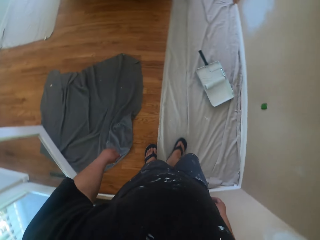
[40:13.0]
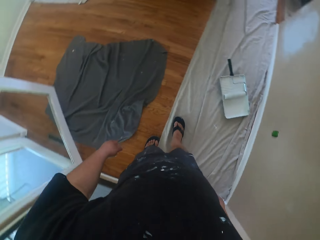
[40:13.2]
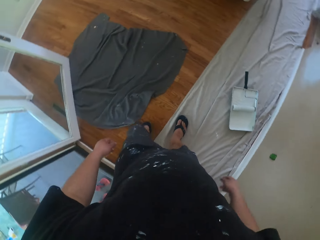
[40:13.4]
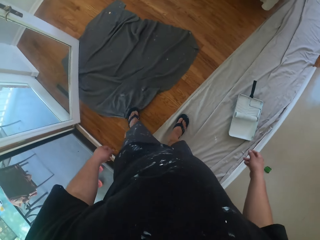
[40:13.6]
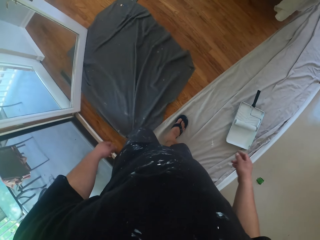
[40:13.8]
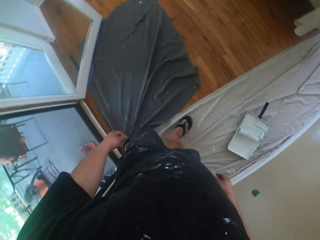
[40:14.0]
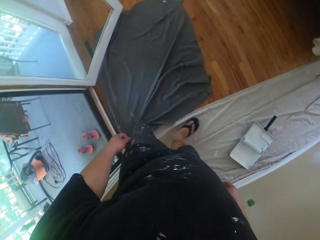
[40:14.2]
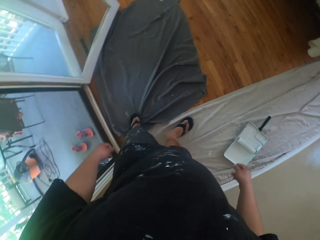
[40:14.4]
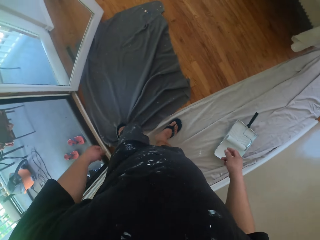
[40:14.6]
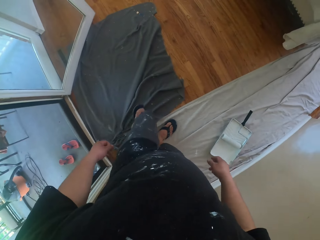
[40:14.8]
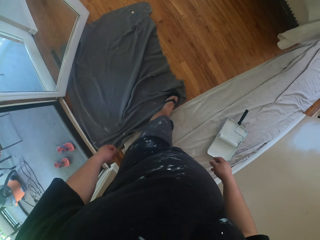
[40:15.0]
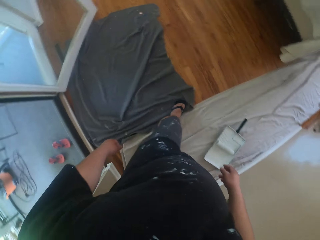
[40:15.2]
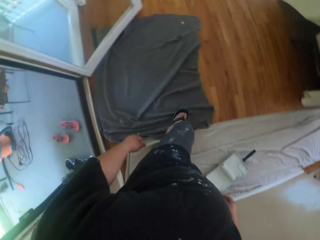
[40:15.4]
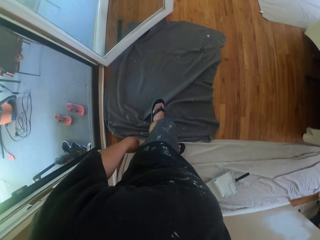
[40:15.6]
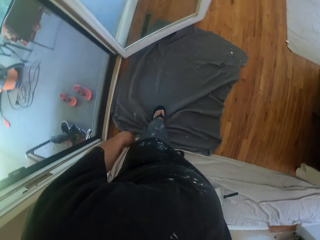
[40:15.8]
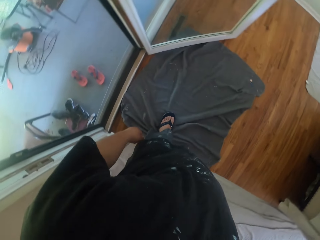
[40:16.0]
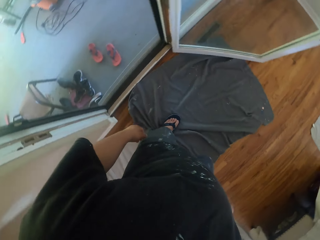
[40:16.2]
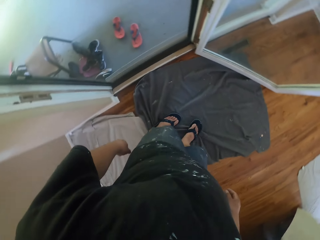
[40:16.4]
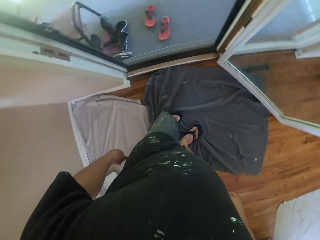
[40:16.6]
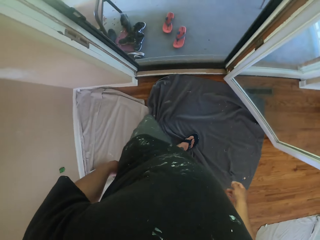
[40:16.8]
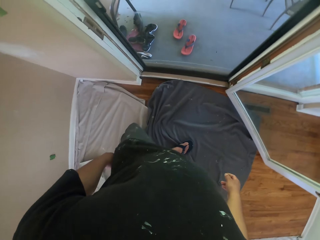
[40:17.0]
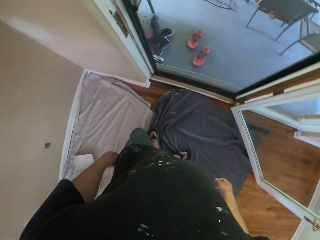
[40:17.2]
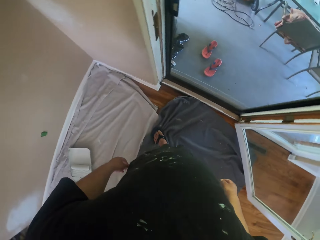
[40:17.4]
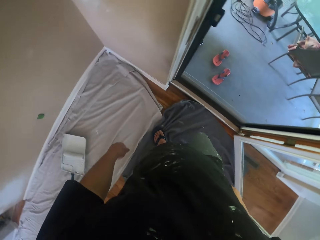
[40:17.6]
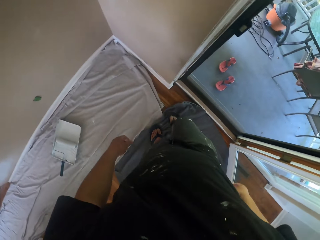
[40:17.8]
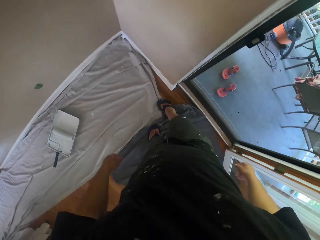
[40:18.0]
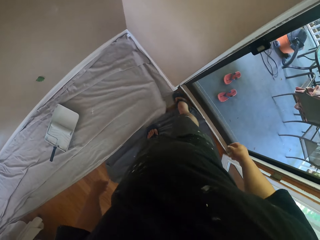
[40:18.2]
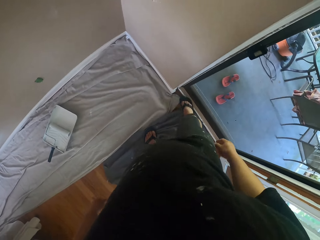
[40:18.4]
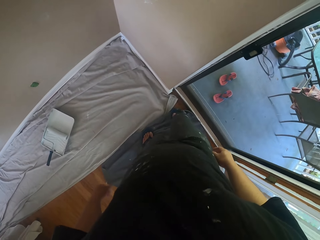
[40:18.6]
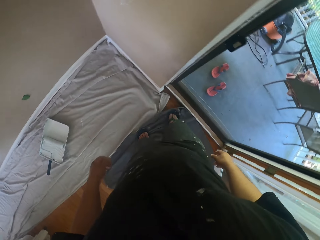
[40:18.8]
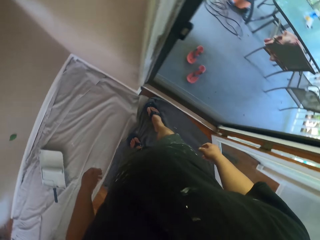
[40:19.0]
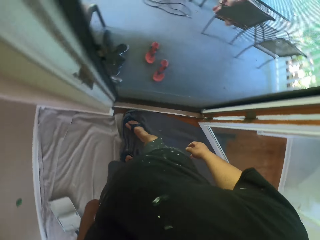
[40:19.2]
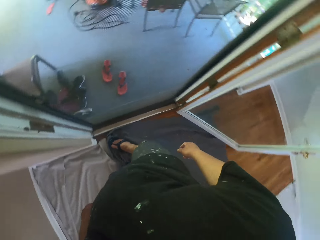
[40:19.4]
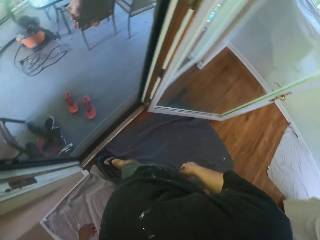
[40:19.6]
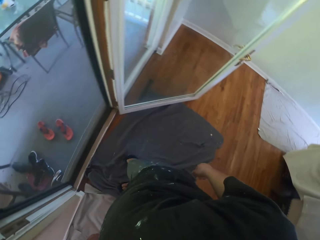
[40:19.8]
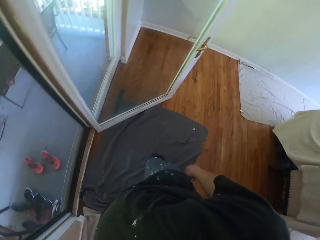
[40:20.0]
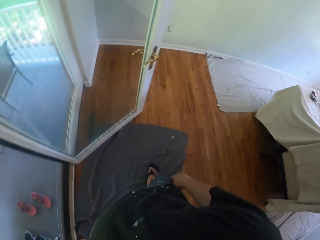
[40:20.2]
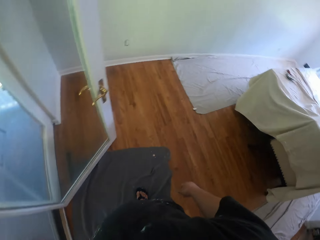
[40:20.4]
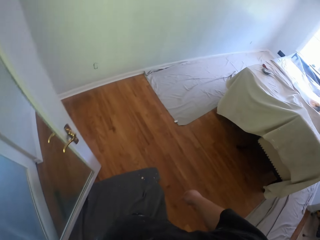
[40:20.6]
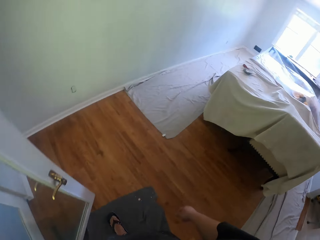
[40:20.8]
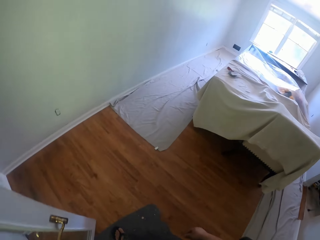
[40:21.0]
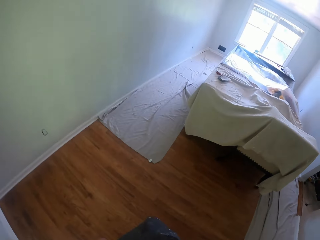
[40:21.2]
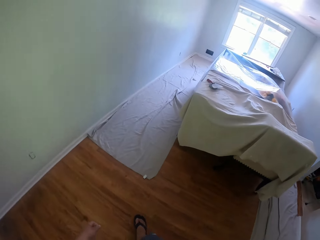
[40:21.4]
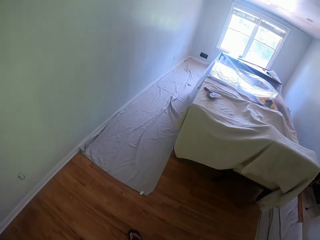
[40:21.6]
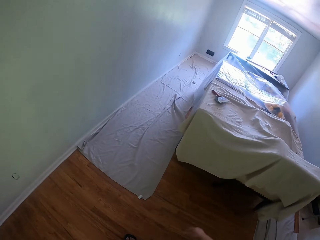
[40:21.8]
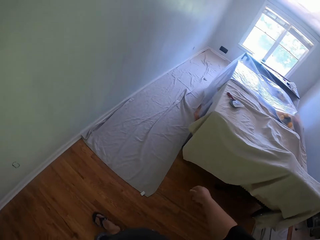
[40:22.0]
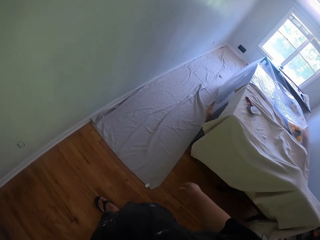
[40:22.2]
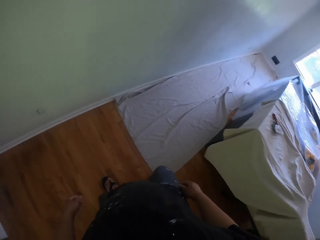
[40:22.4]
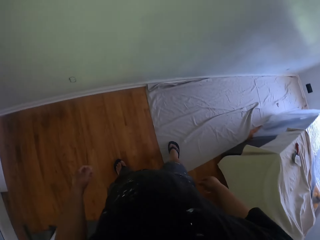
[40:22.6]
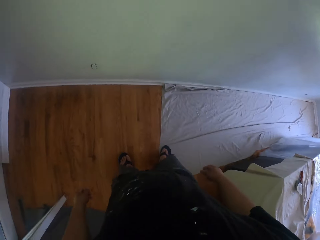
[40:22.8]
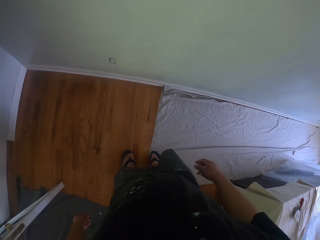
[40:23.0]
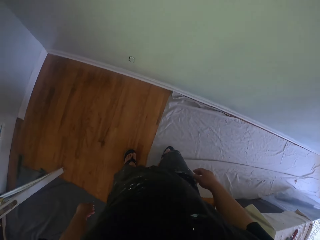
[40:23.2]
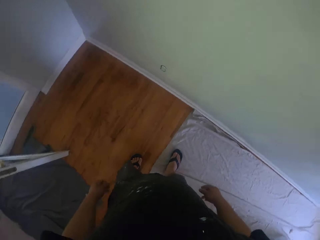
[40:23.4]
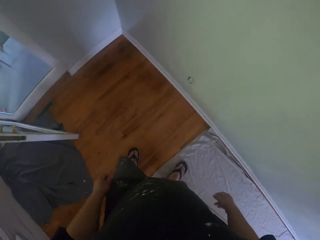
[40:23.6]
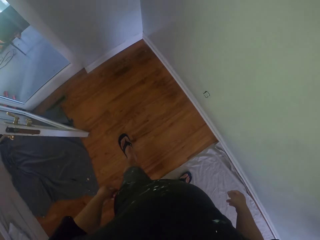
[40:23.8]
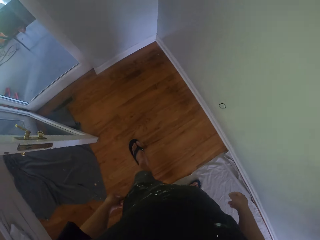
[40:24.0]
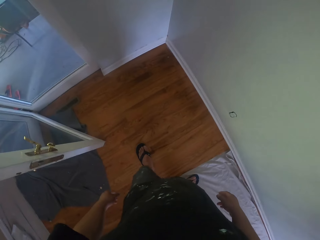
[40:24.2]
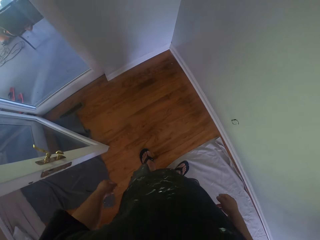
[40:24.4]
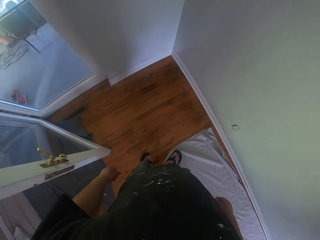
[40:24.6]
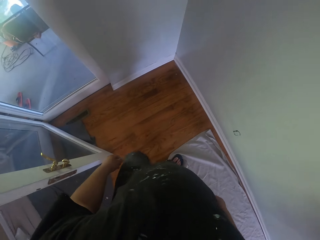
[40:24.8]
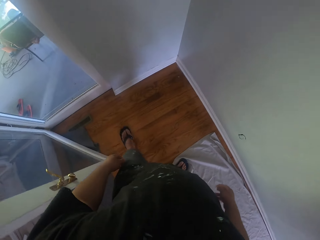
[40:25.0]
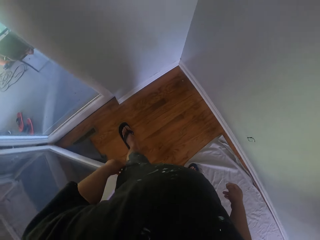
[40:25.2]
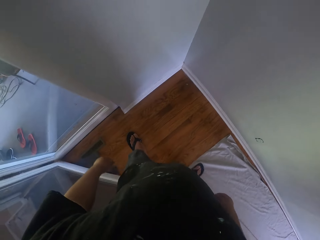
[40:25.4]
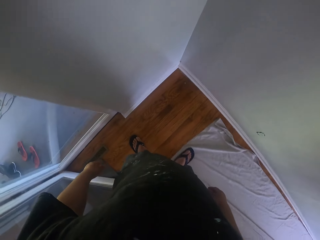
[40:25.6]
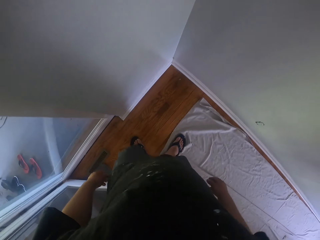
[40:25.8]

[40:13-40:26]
The camera wearer pulls another piece of cloth on the floor backward with his left foot. He moves around on the piece of cloth. He pulls the piece of cloth towards the wall with his right foot. He turns away from the pieces of cloth. He walks towards another piece of cloth. He pulls the piece of cloth on the floor towards the wall with his right foot.

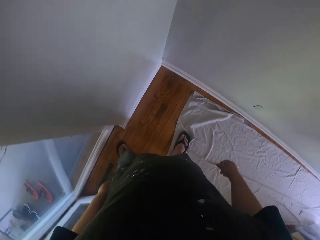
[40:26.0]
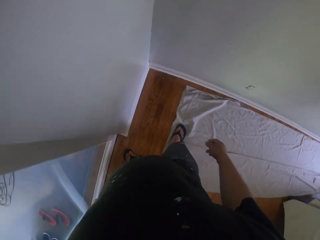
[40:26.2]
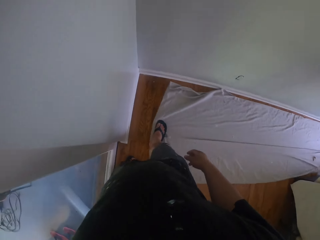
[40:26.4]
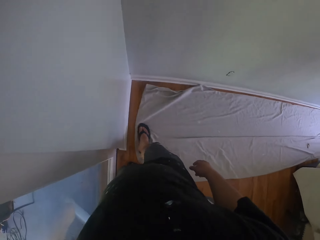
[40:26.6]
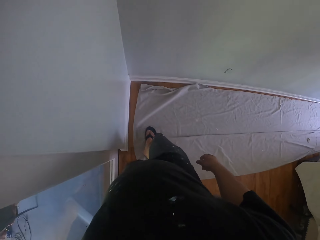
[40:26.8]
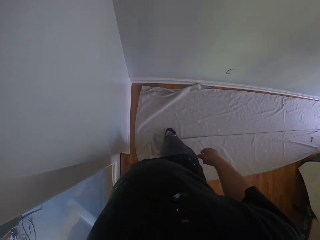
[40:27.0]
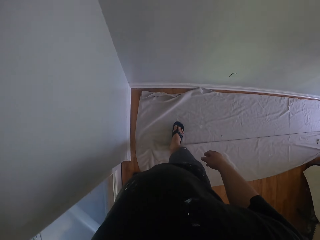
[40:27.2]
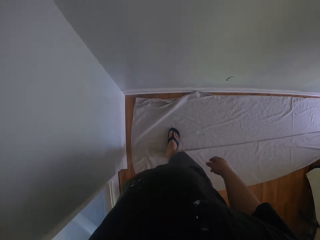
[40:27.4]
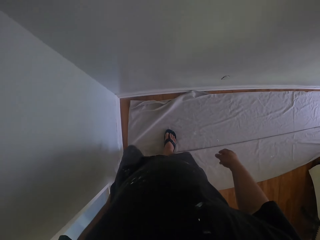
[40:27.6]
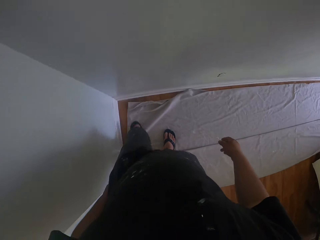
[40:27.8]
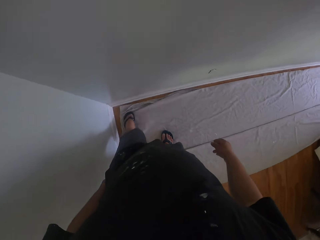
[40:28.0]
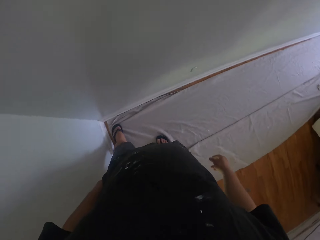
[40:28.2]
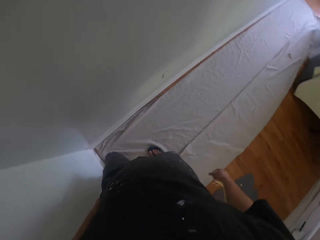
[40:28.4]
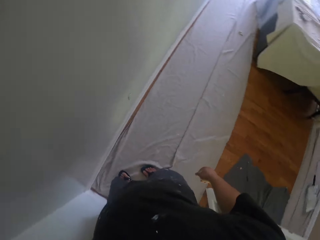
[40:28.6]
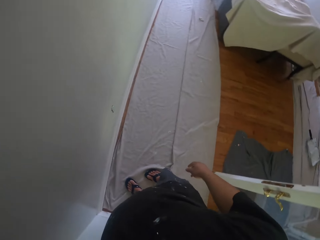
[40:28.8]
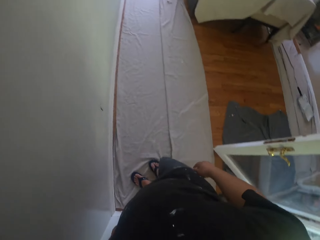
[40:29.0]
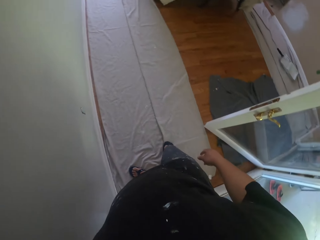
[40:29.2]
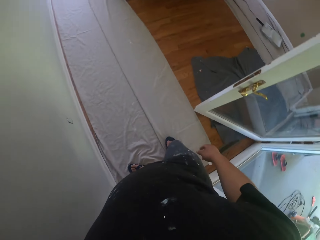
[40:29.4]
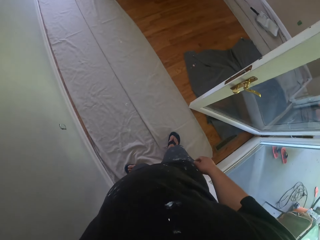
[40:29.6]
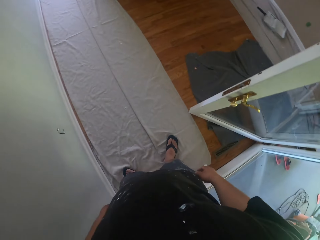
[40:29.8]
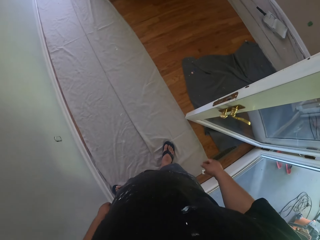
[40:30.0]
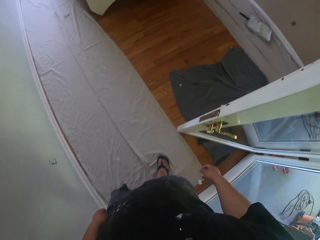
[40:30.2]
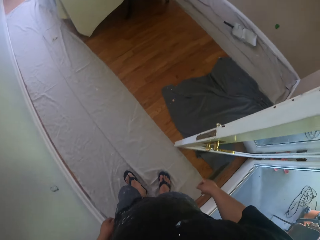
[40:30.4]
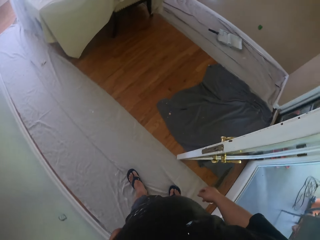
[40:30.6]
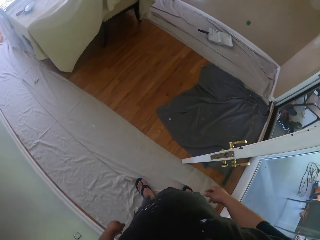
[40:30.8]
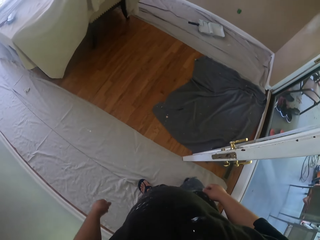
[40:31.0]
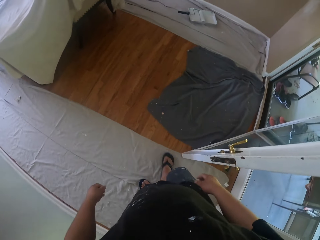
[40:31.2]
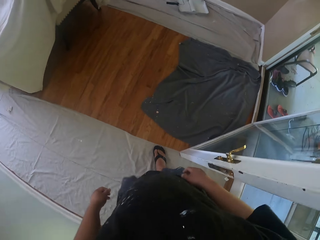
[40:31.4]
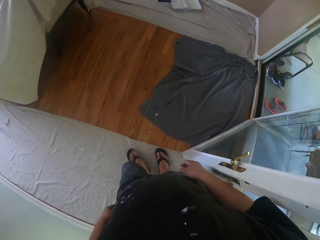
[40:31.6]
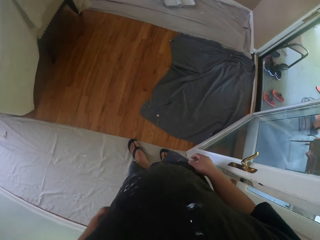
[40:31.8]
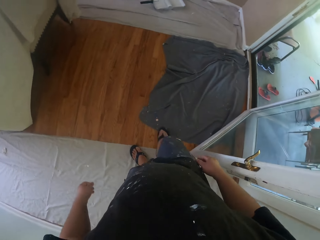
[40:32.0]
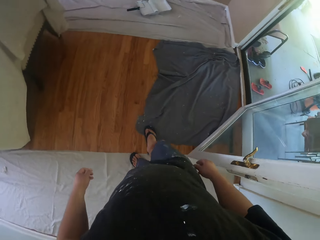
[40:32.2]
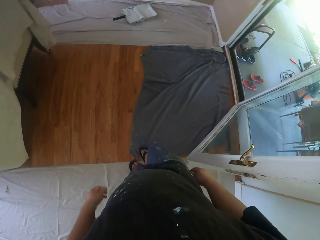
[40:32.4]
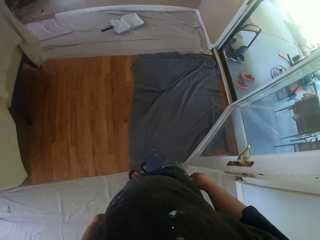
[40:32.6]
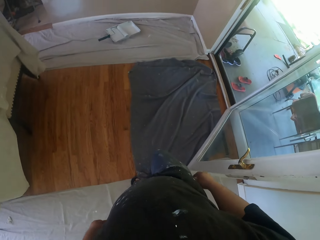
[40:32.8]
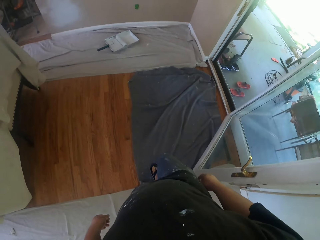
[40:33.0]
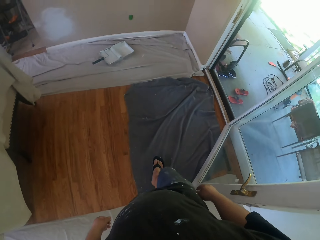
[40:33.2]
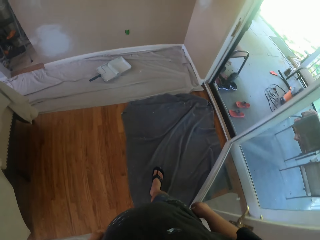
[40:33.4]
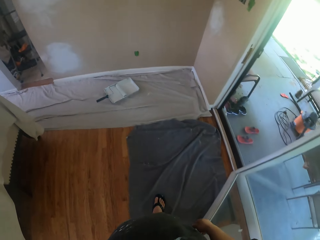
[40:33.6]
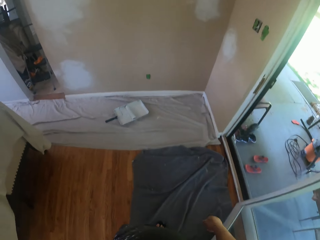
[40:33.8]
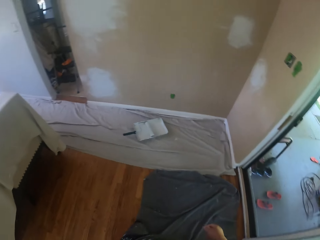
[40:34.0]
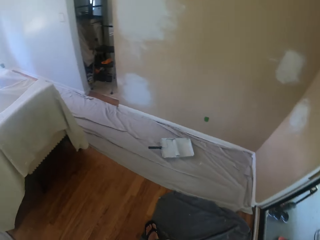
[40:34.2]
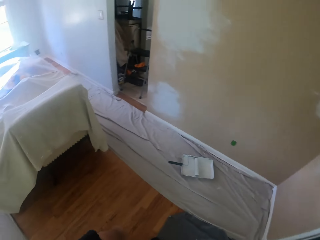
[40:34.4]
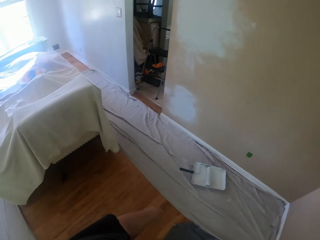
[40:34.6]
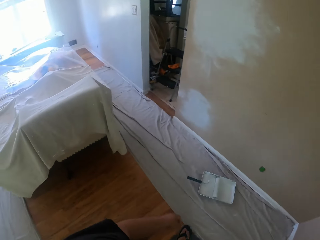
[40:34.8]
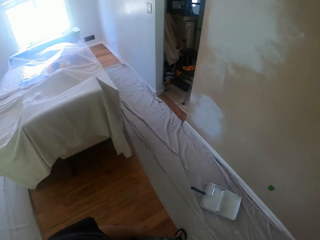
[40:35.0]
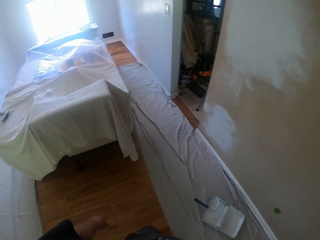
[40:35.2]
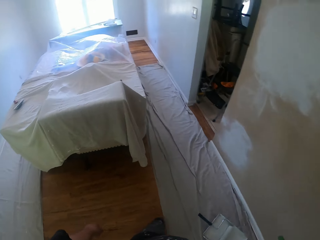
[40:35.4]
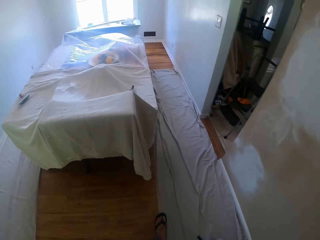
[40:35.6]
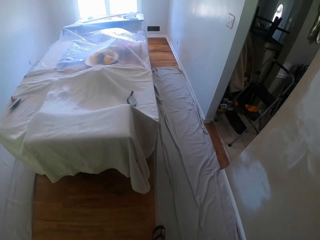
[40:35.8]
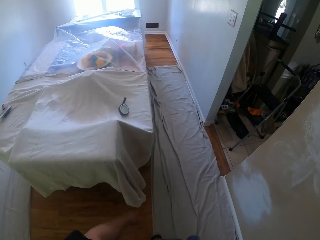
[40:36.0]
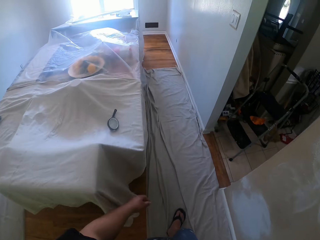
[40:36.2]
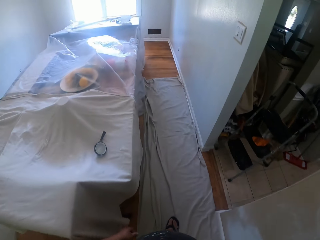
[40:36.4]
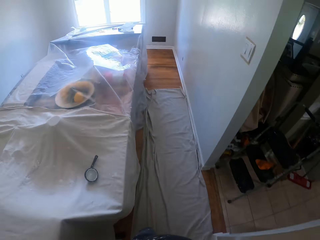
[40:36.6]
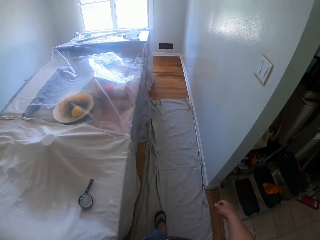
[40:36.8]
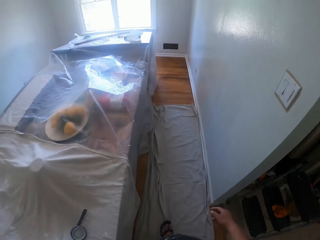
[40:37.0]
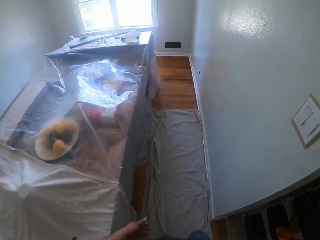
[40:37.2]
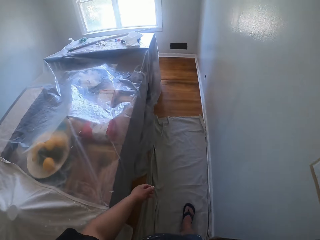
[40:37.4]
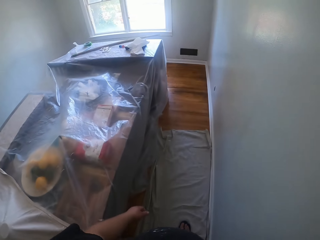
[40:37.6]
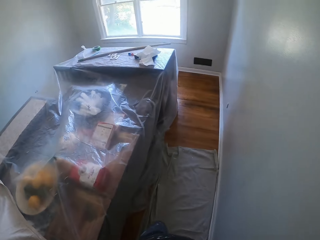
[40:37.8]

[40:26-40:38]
The camera wearer spreads out the piece of cloth with his feet. He walks towards another table.
